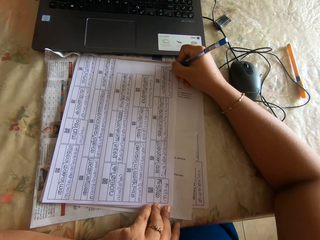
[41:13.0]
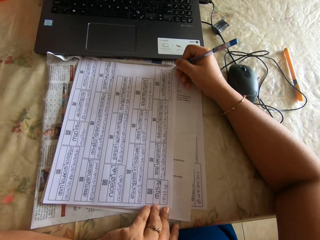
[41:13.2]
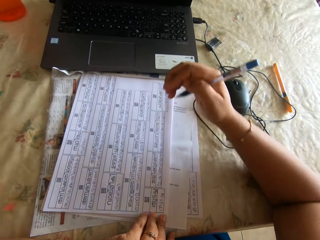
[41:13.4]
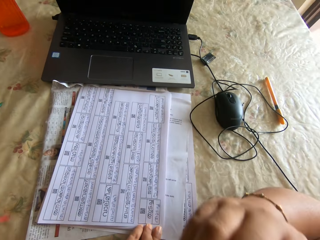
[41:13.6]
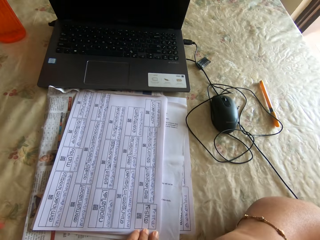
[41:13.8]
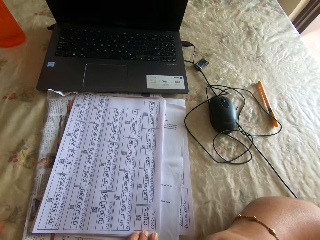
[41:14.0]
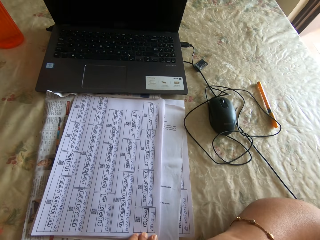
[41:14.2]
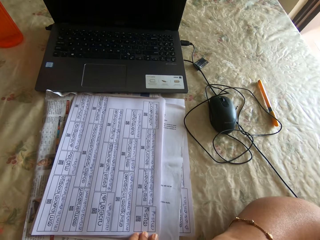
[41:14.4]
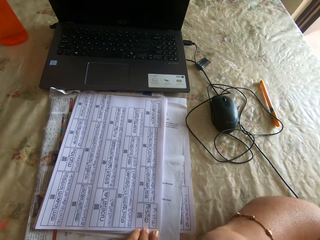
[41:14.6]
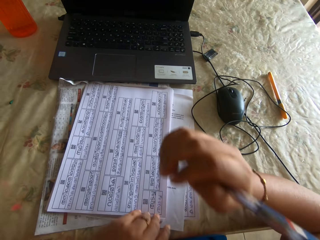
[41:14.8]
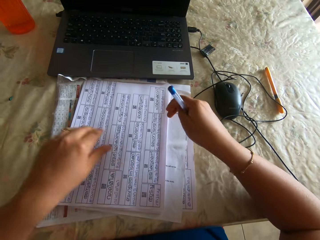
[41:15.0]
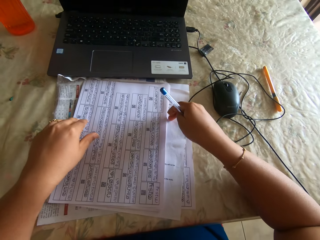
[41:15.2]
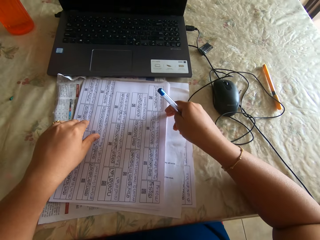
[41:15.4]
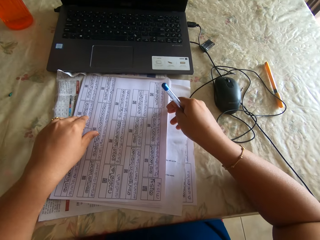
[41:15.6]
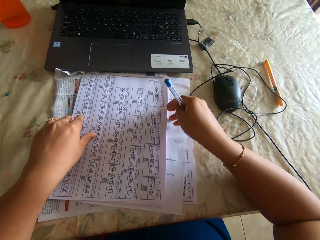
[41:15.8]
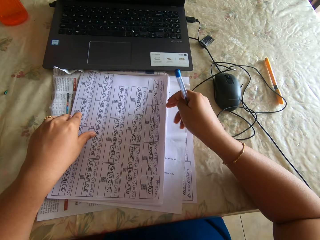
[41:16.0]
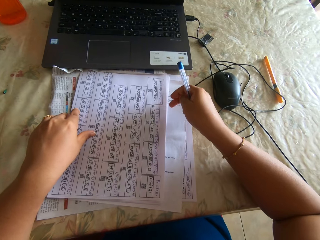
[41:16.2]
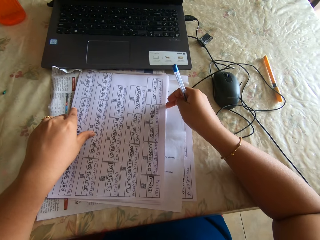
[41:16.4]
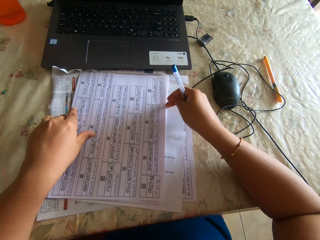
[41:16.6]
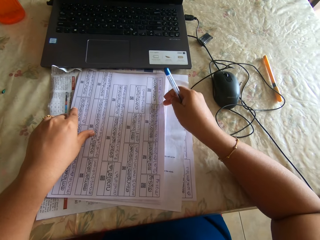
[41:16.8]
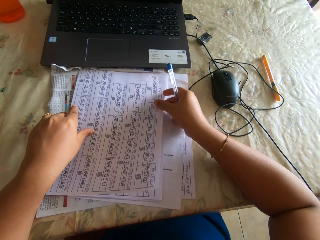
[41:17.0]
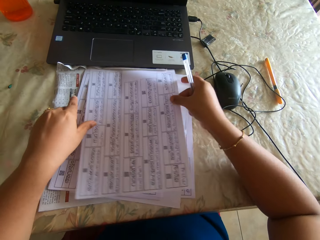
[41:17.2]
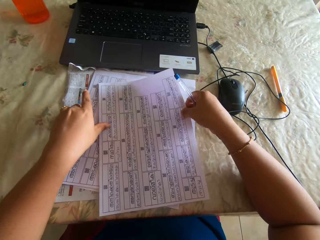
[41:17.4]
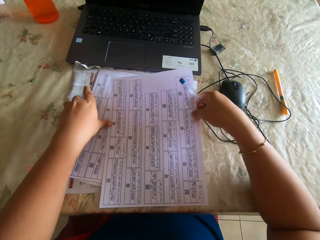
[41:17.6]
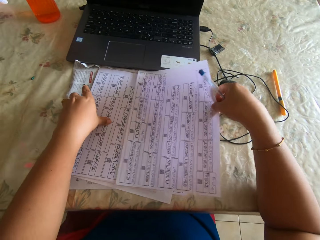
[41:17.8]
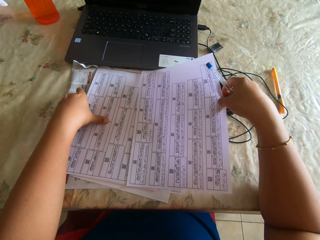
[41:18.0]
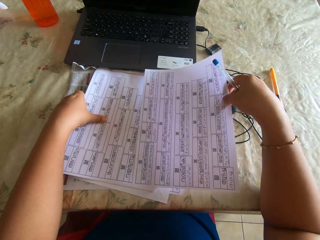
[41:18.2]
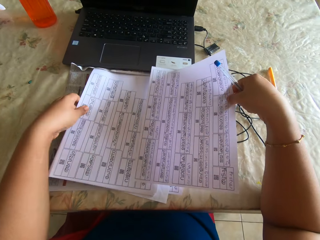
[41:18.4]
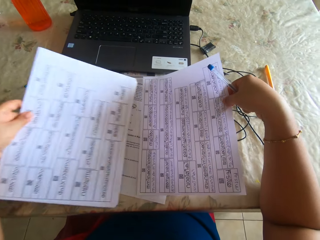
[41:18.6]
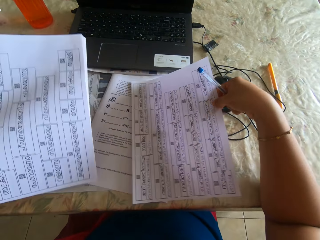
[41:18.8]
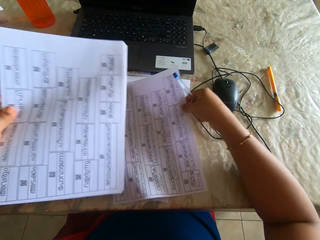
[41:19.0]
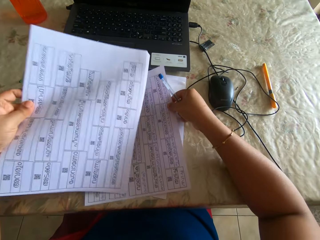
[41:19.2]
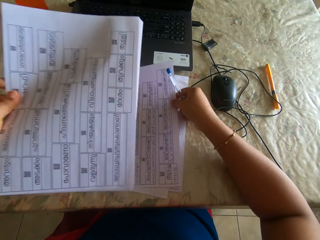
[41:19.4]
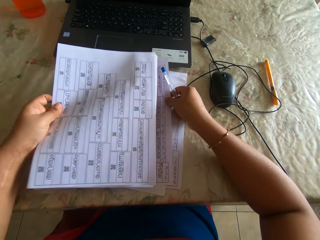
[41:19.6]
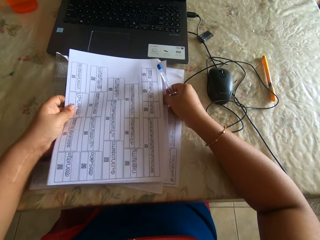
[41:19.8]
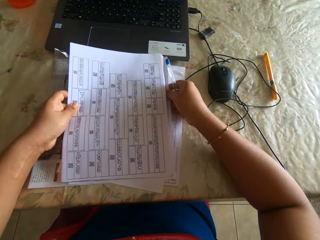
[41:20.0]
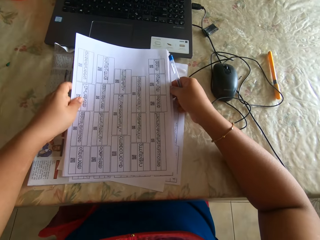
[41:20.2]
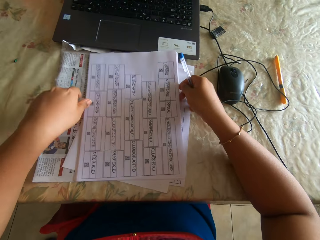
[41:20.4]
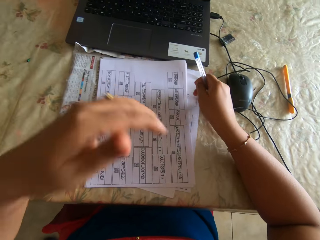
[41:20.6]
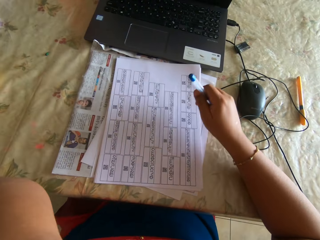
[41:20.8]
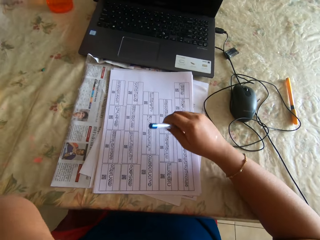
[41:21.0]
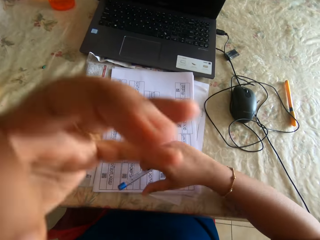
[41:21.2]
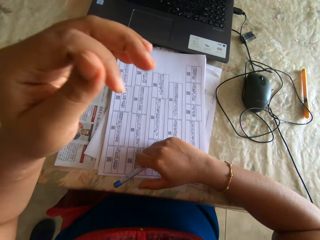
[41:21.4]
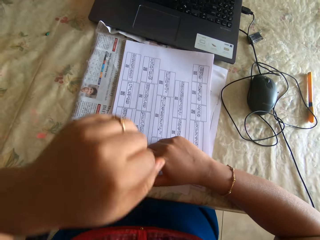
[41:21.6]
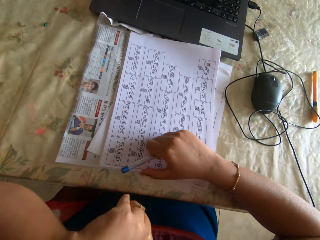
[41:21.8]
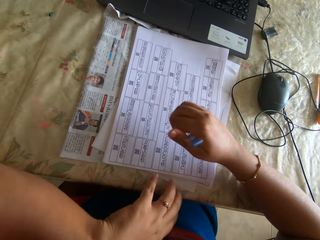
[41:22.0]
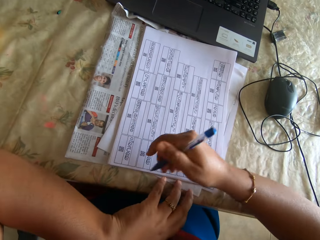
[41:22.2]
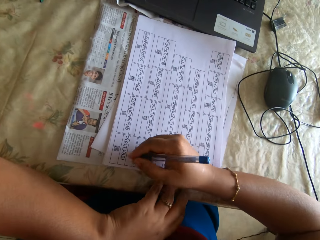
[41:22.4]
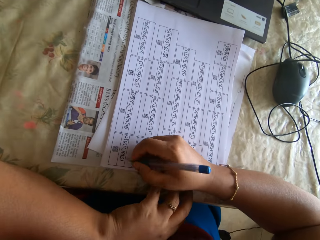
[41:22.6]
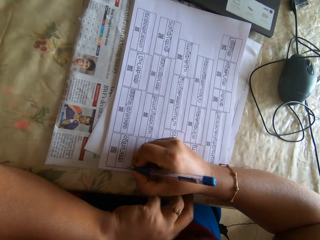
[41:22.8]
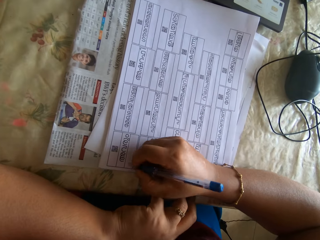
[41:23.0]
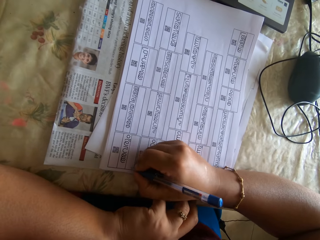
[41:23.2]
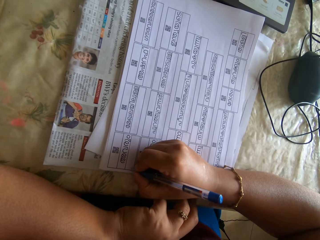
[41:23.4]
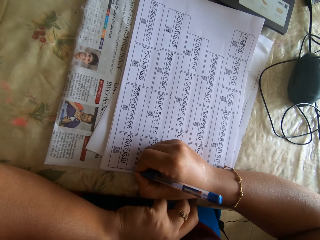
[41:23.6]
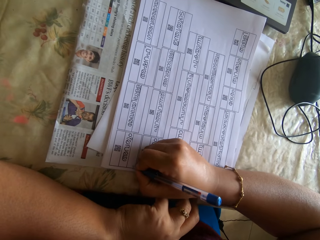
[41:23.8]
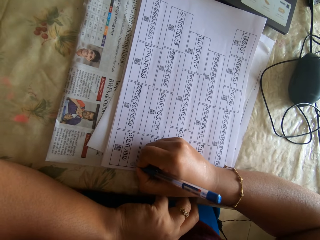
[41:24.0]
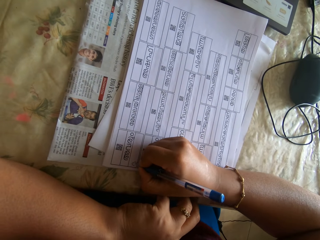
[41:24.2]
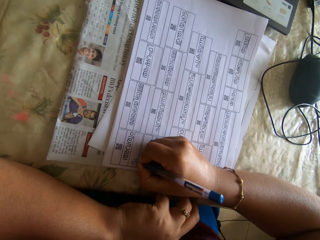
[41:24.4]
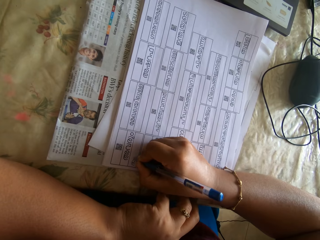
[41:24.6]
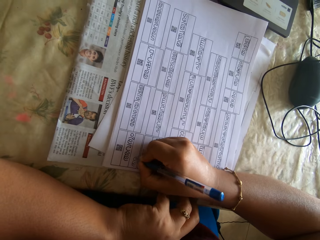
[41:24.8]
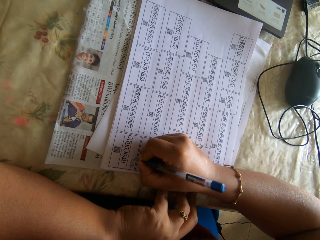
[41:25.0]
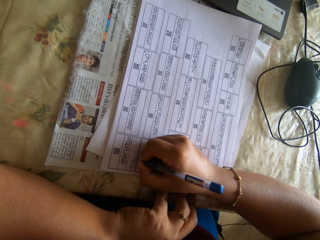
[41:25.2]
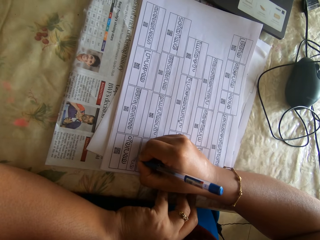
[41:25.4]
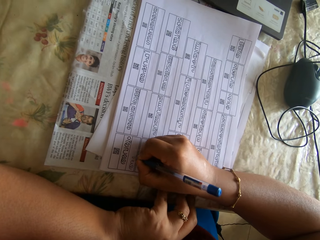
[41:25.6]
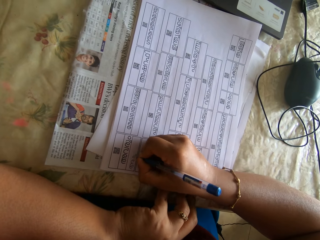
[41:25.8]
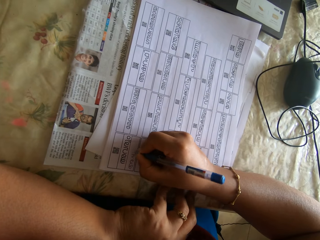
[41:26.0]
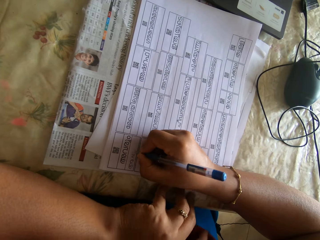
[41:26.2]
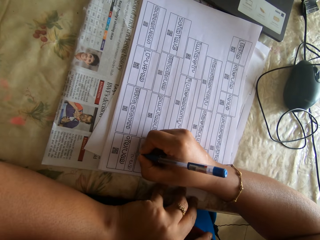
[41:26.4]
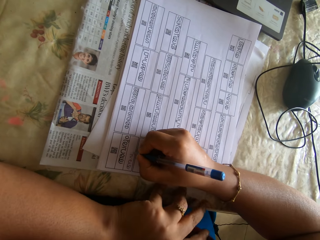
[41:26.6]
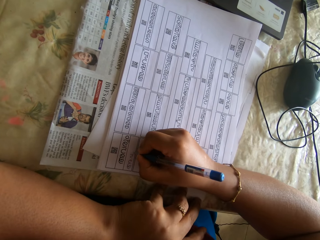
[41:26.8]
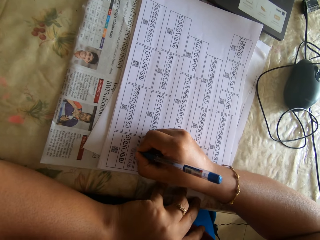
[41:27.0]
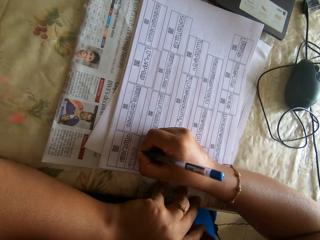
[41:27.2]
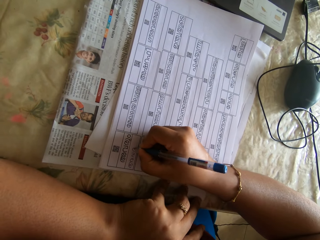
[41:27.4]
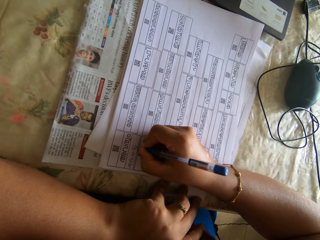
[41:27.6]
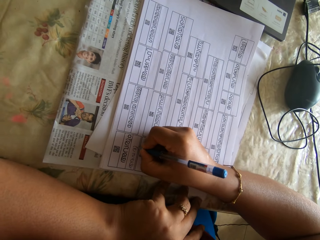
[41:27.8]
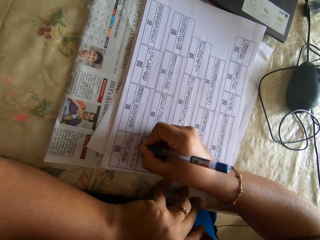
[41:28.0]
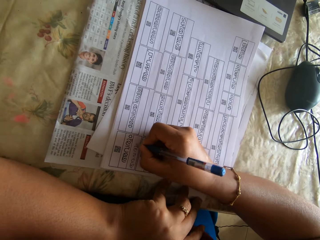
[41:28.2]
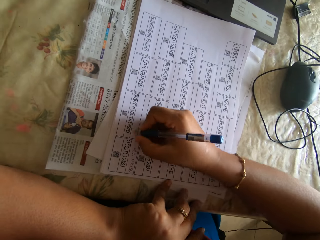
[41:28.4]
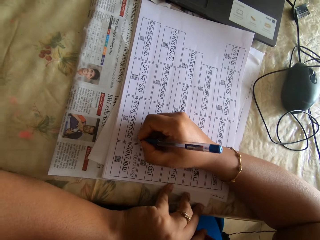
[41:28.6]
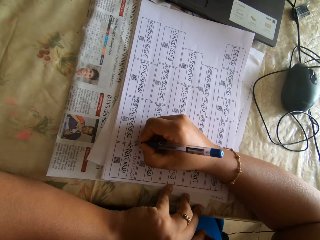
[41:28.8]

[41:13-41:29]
The camera wearer does something with the right hand. She holds papers with both hands. She moves the sheet of paper on the table with her right hand. She picks up a stack of papers from the table with her left hand. She exchanges the papers with both hands. She places the stack of papers on the table with her left hand. She touches her face with her left hand. She does something with the left hand. She touches the paper with the right hand. She writes on the top paper on the table with the pen in her right hand.

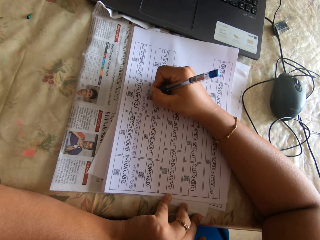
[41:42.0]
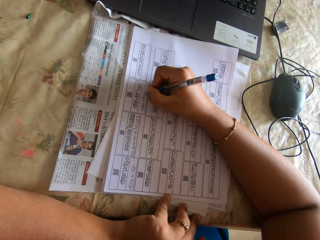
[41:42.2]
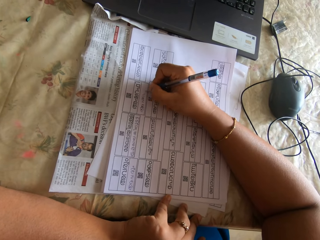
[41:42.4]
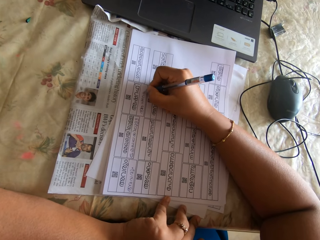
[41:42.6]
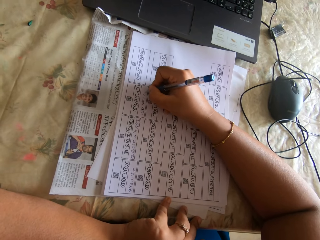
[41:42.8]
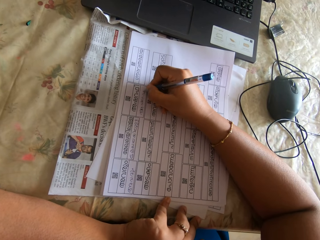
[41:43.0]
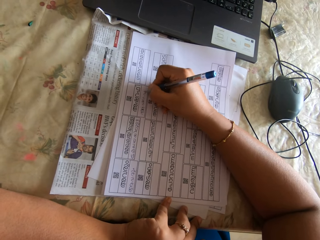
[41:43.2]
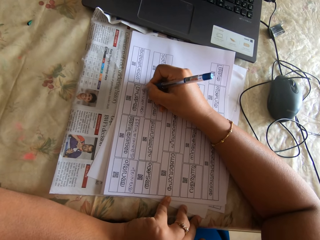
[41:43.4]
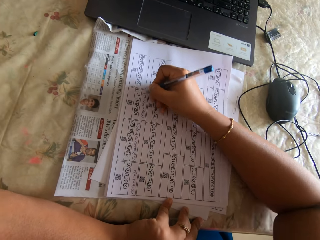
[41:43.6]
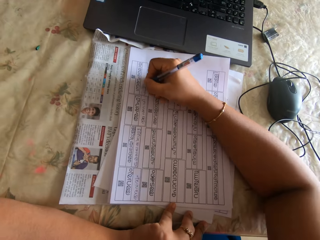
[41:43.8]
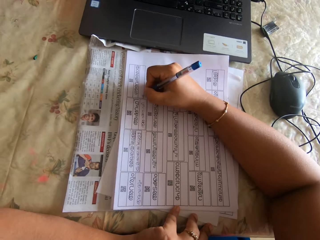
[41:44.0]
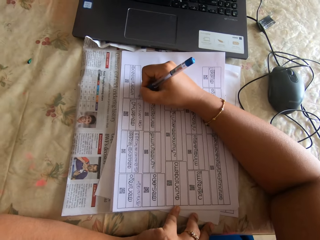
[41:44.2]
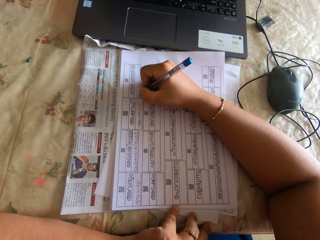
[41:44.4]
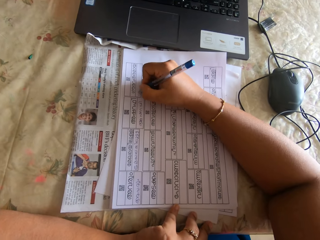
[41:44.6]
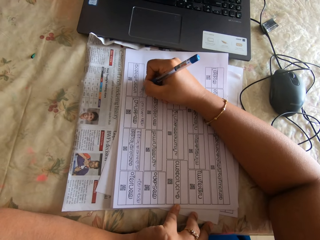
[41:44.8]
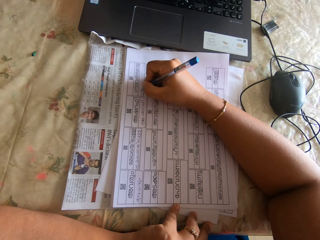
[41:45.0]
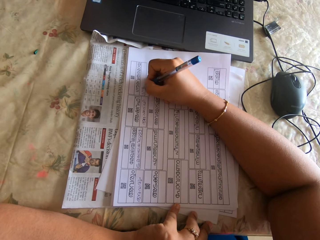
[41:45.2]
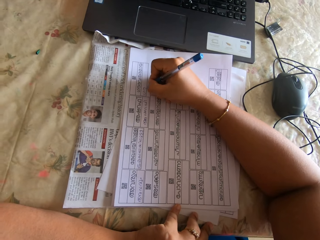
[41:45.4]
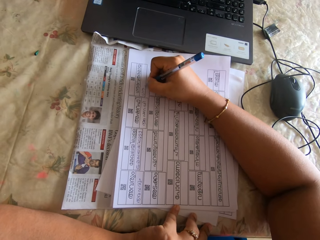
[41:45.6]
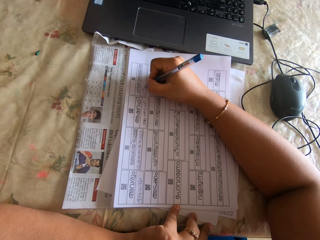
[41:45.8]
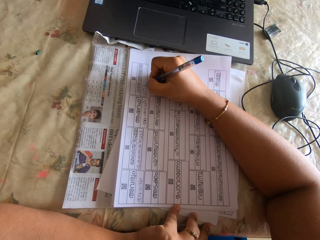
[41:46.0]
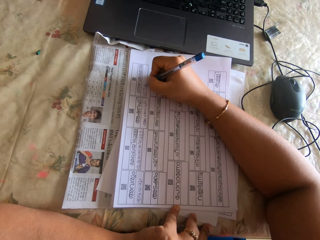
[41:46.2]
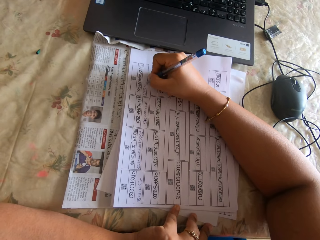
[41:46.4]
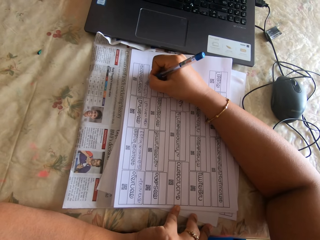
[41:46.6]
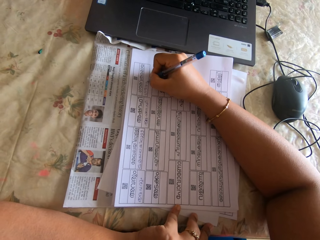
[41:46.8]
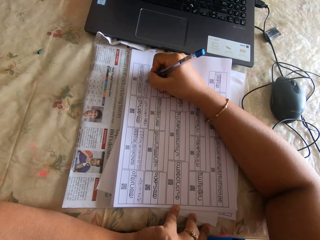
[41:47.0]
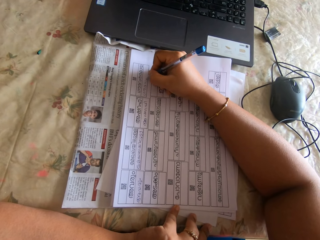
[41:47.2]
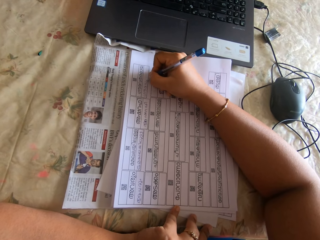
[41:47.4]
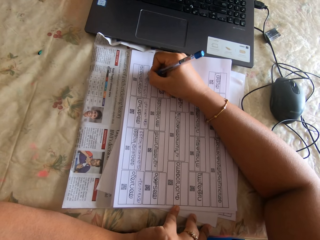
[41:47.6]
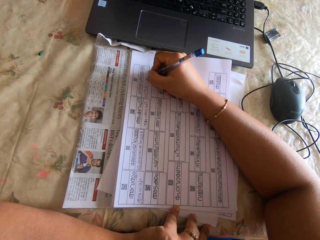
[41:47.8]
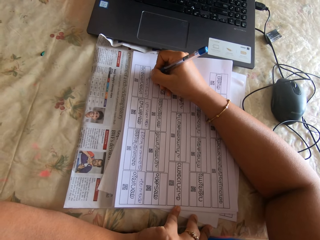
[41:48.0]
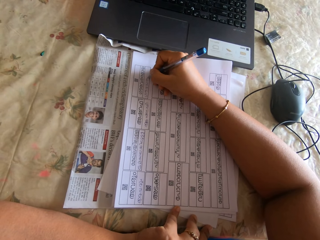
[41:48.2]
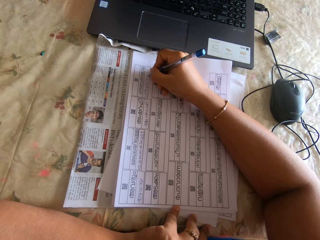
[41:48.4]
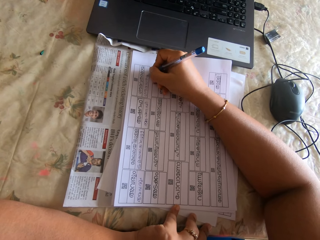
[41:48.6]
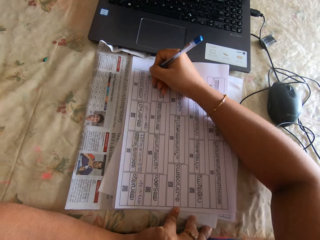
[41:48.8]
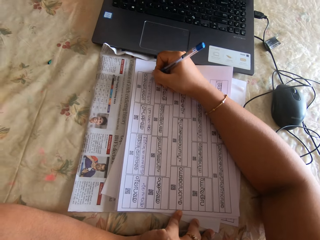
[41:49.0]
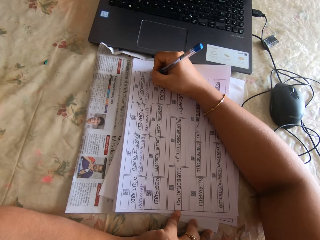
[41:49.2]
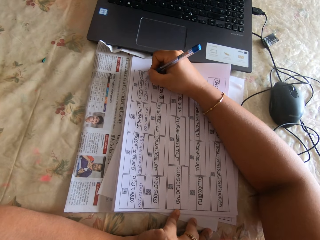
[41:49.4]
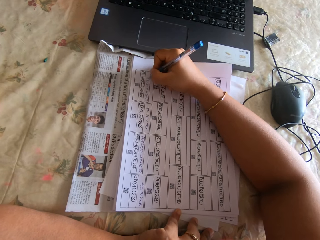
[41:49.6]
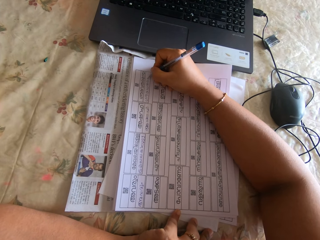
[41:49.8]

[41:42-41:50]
The camera wearer moves their hand. They fill papers with a pen on the right hand.
